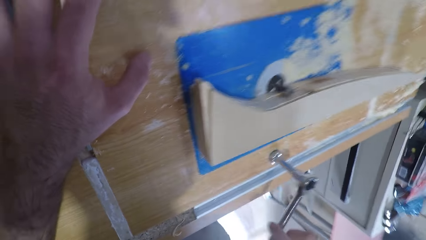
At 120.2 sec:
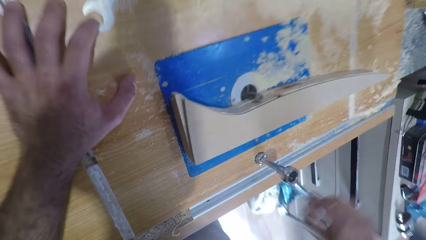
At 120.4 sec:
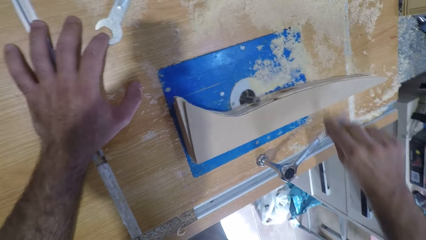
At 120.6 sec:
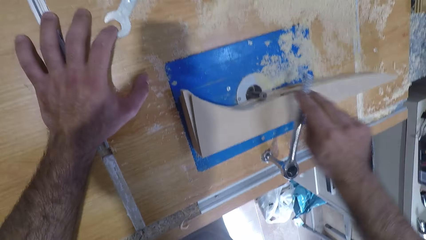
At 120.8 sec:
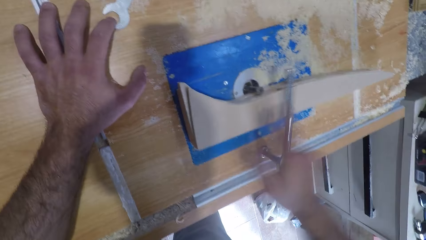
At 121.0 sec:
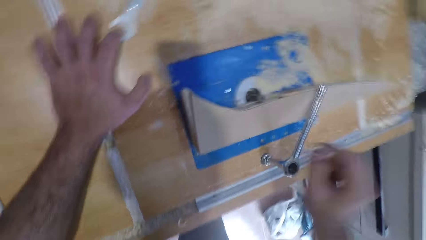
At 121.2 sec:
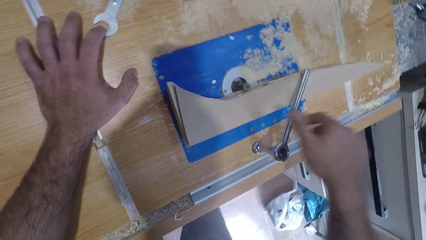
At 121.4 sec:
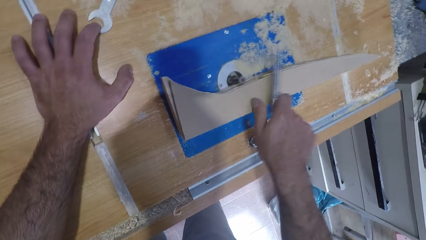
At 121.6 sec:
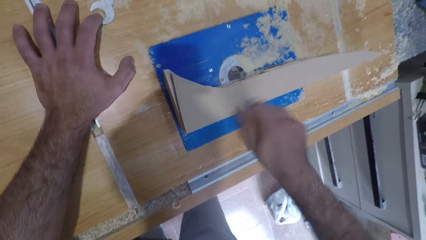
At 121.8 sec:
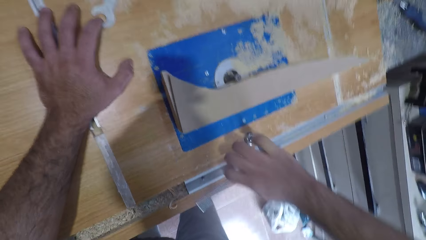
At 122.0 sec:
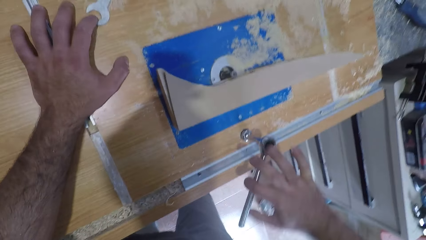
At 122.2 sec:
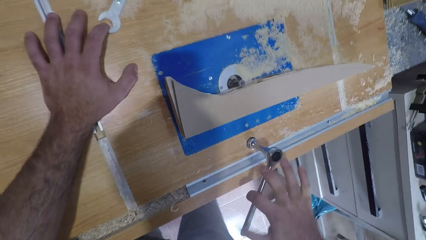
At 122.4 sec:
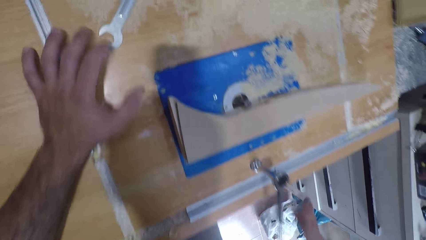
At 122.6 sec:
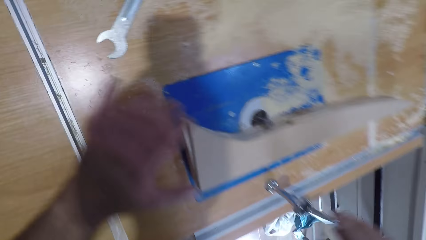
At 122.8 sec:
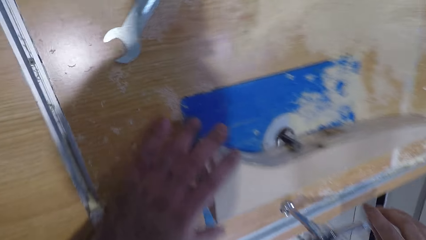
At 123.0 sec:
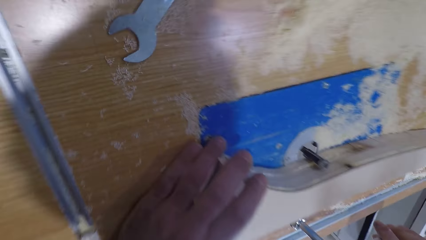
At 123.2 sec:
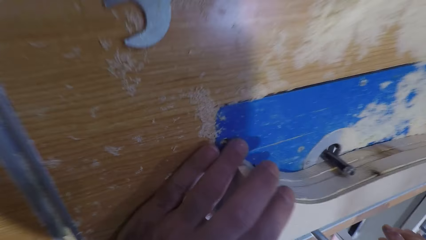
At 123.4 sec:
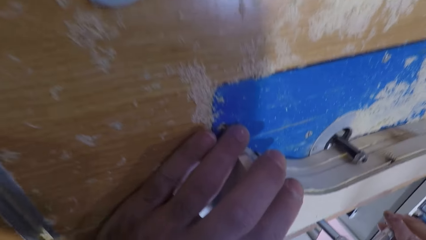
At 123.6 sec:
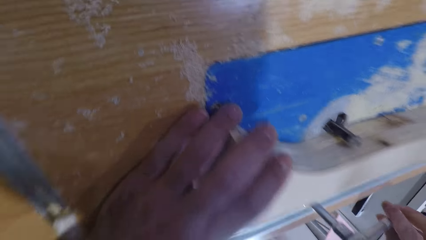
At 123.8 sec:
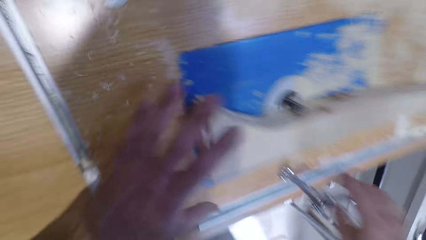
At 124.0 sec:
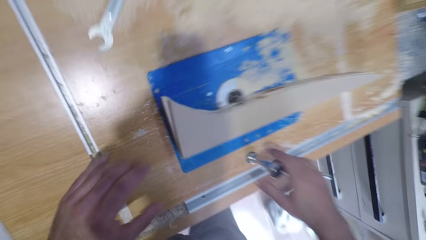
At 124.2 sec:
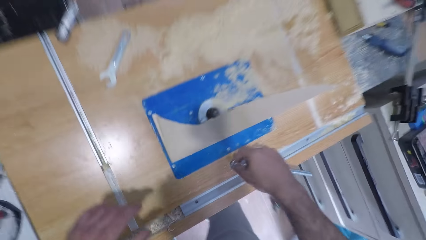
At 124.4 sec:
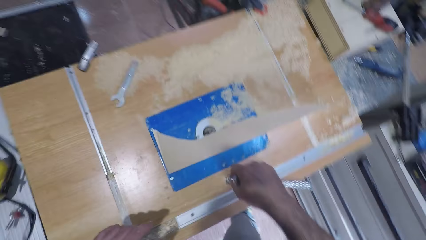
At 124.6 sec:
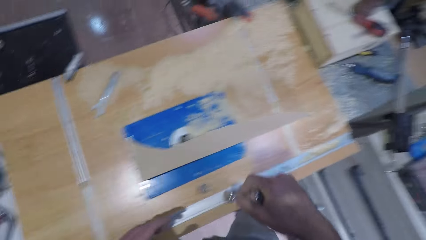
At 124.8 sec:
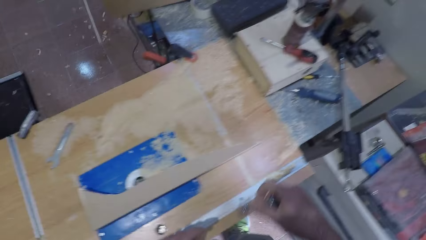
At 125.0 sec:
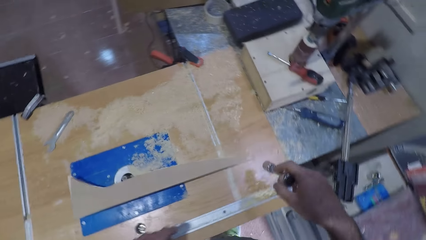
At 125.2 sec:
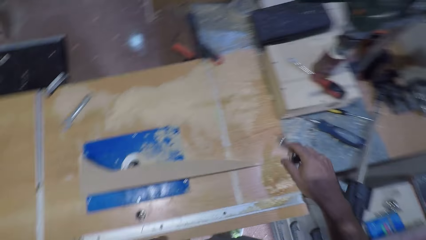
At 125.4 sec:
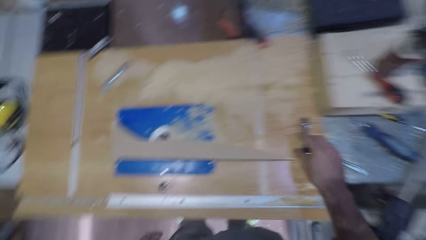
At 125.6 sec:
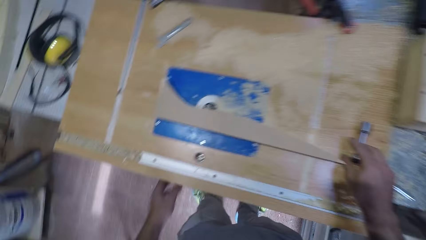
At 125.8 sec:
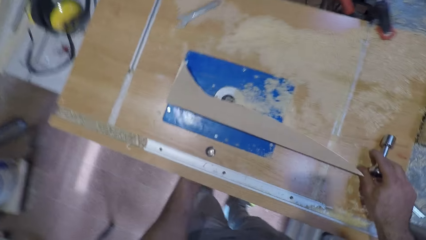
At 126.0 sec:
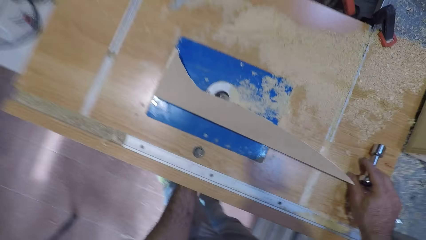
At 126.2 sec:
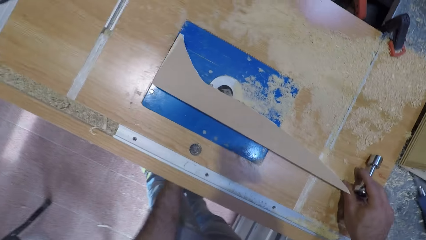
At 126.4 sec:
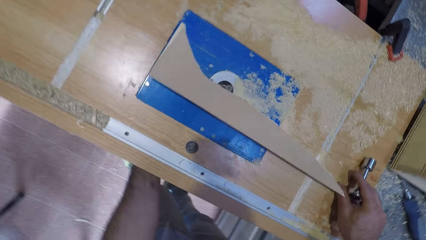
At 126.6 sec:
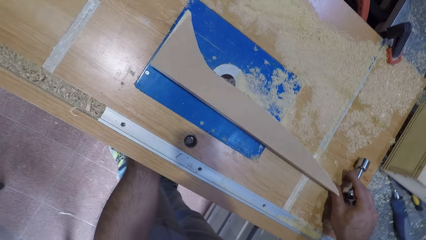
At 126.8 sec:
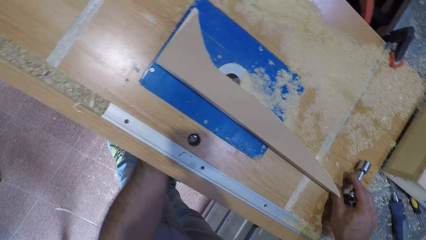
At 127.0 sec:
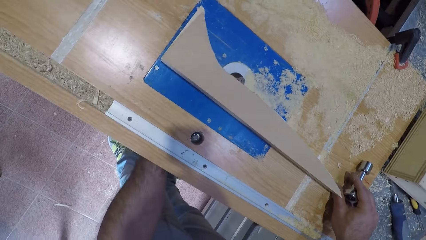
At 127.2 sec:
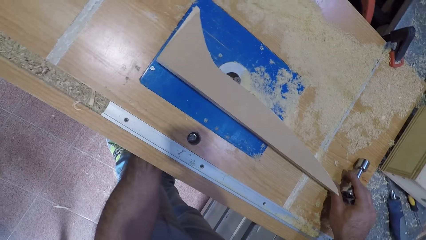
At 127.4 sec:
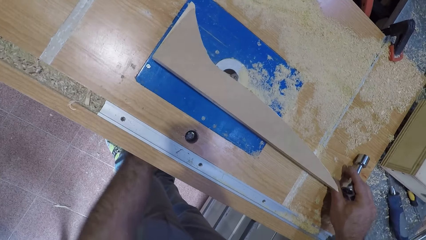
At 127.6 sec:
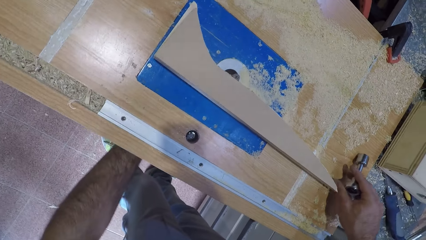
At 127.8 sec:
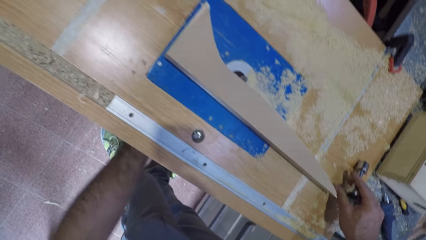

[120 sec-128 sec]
The camera wearer tightens the bolt. He looks through the hole. He removes his hand from the wood carving machine. He removes the spanner or torque wrench from the bolt hole in the machine. He places the spanner and his right hand on the machine. He puts his left hand under the machine. He holds the torque wrench on top of the wood carving machine. He touches an item under the wood carving machine. He raises the spanner in his right hand from the machine.

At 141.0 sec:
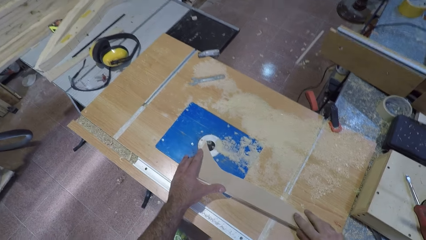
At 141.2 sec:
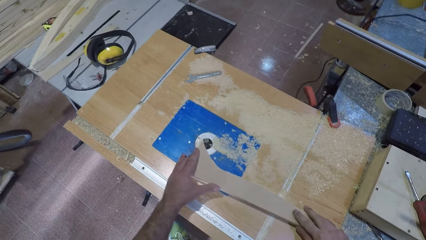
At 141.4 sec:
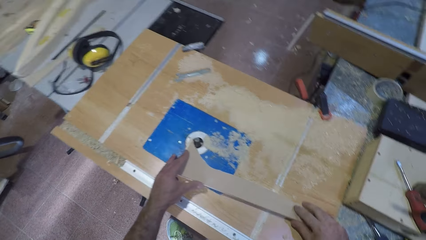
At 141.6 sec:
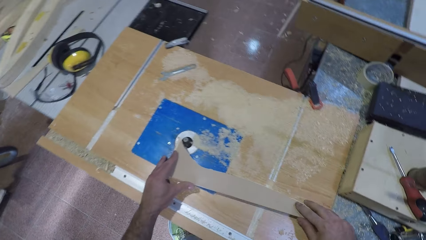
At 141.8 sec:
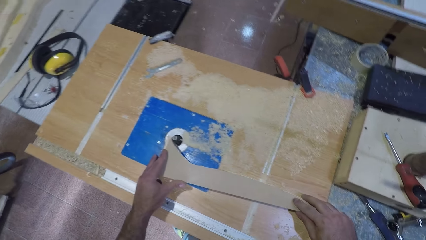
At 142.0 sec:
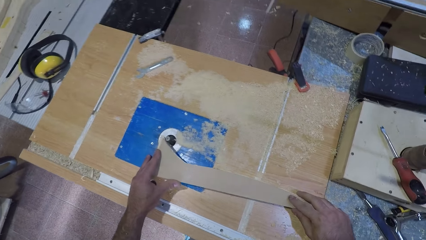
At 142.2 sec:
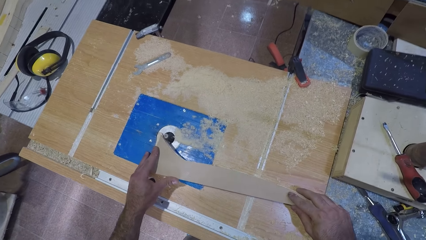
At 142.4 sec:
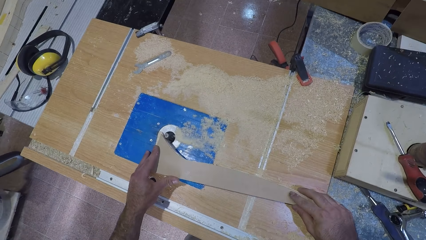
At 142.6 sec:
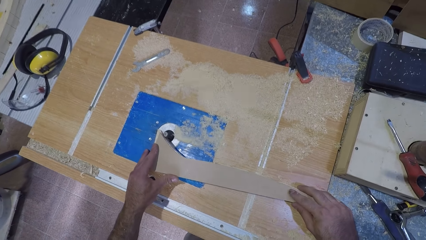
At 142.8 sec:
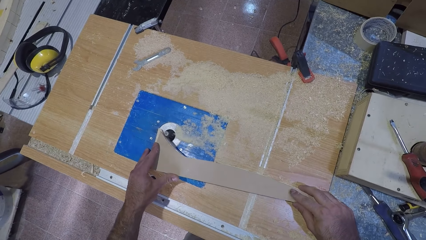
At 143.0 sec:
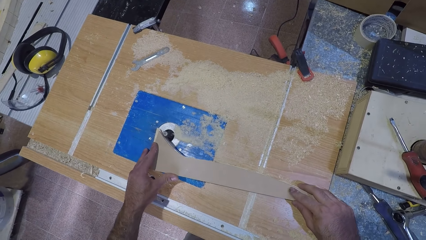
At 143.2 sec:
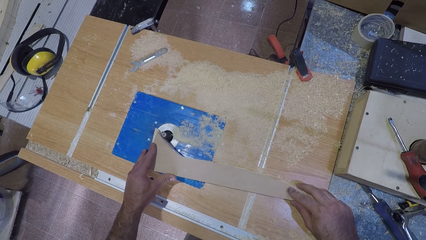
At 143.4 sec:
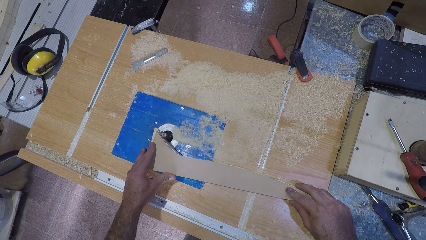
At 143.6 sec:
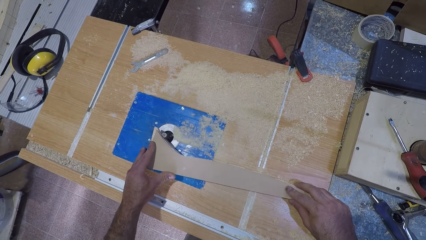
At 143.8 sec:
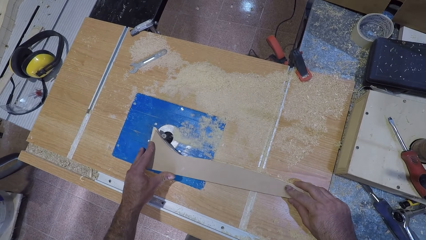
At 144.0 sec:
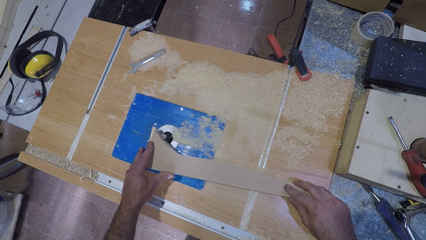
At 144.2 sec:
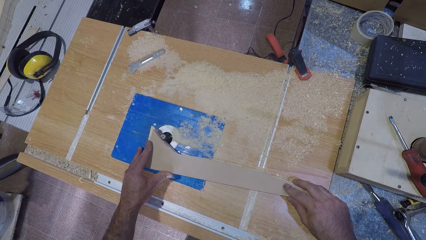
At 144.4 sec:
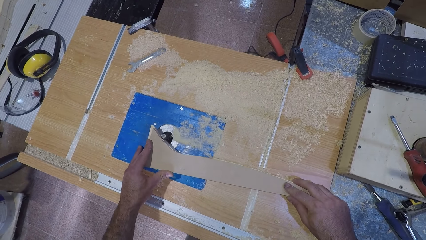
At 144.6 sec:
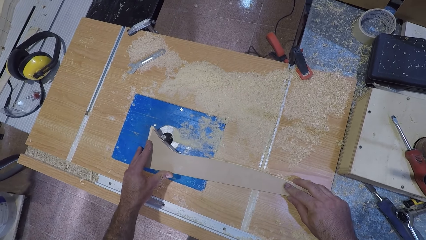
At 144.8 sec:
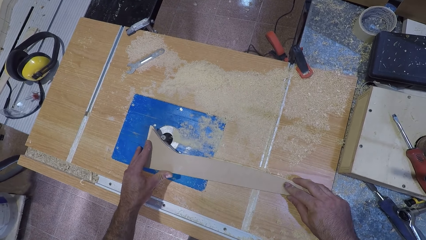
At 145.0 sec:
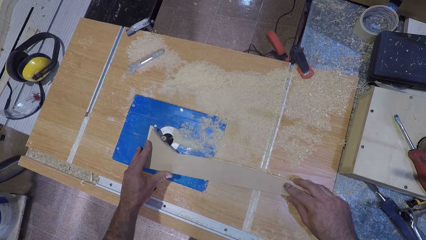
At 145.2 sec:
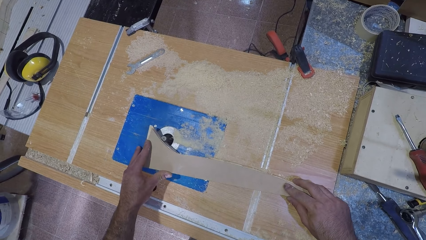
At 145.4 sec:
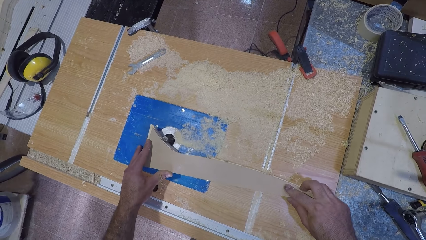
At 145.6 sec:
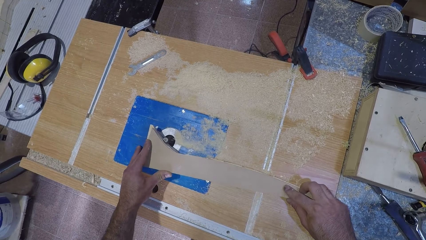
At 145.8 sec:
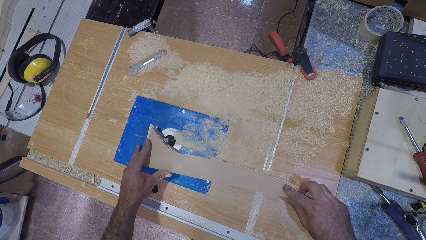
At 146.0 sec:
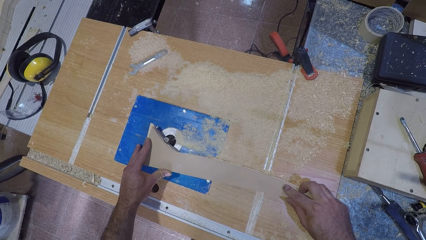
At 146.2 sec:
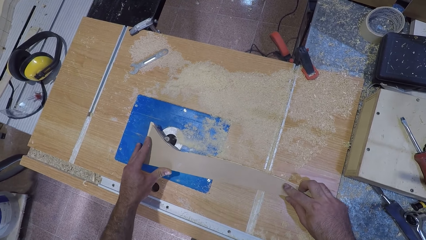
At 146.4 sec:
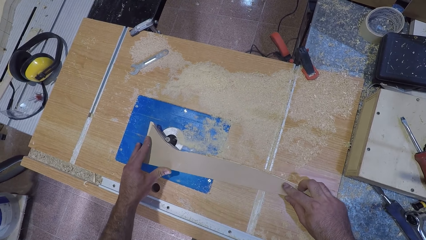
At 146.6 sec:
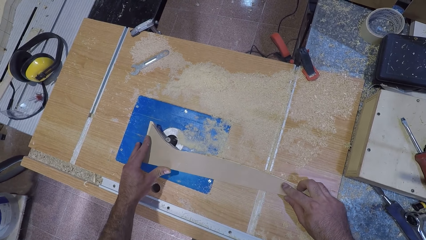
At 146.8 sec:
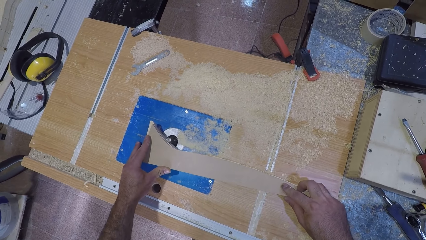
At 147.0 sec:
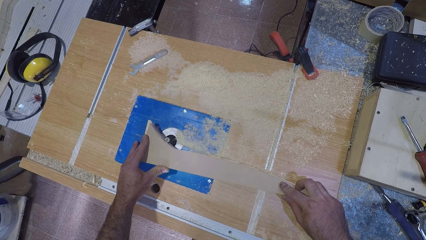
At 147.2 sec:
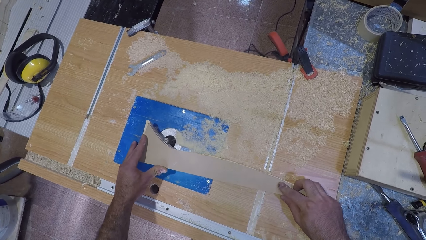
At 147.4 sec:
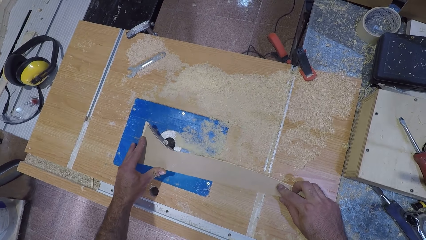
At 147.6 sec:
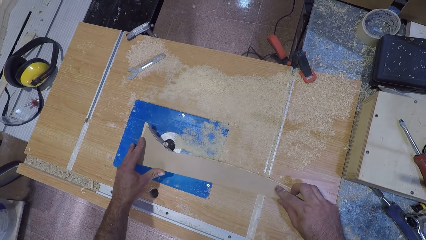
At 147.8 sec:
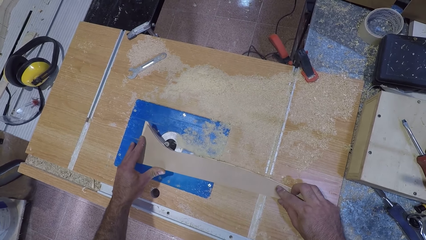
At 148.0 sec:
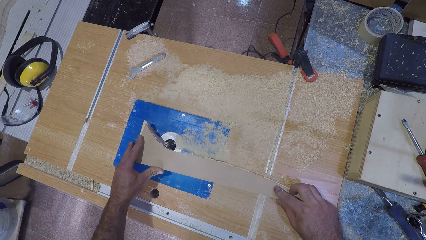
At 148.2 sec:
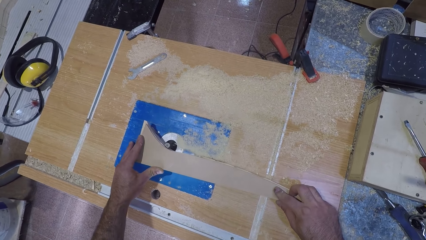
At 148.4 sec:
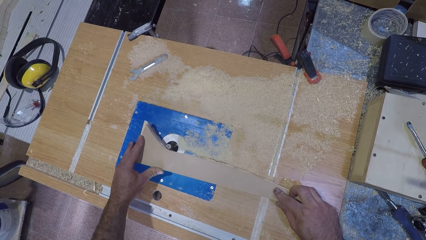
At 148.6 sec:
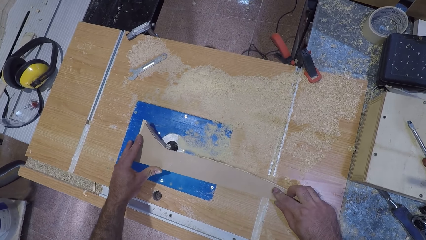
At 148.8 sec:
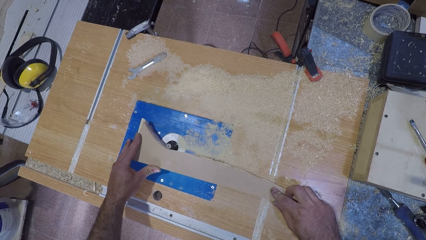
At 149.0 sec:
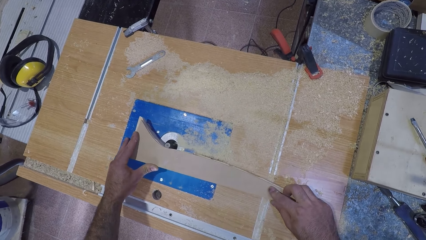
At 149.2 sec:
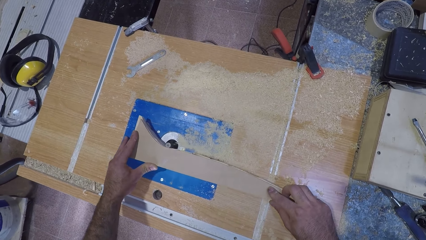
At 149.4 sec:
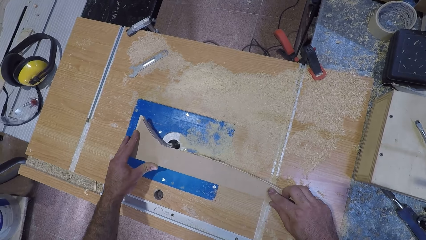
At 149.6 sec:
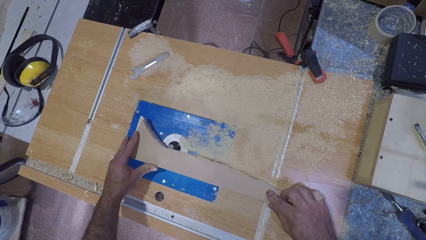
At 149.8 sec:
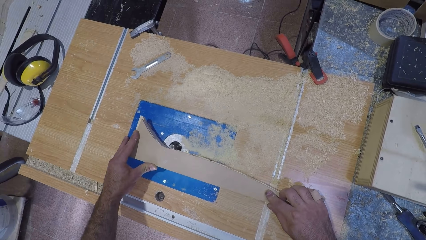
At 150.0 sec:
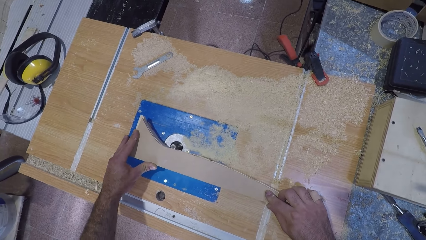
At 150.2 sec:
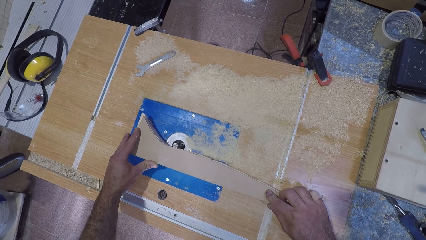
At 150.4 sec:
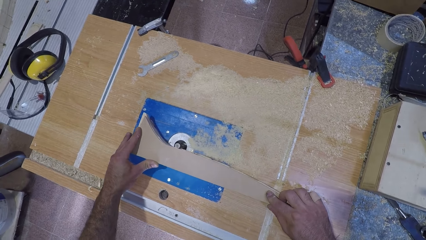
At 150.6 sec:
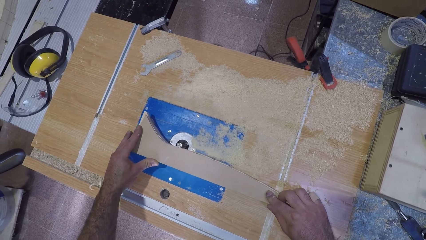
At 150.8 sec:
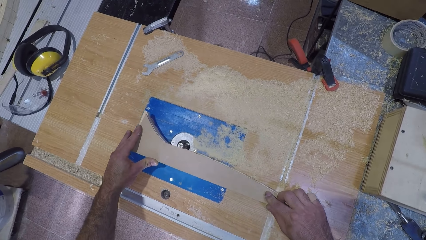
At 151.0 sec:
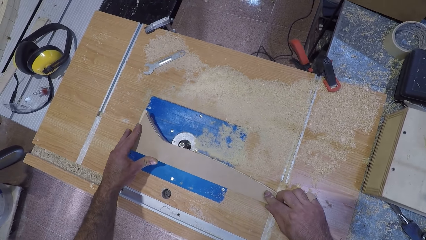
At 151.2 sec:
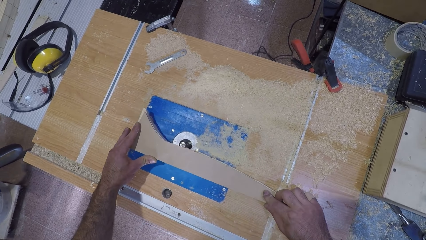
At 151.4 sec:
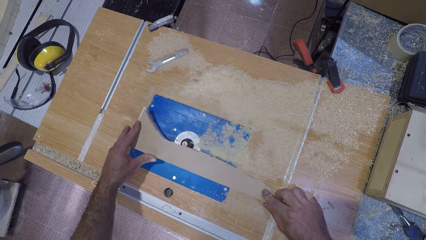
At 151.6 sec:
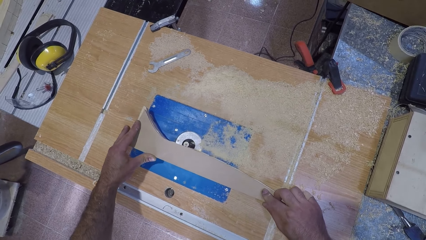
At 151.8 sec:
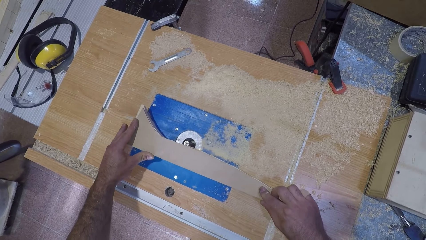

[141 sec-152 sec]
The camera wearer holds the wood with both hands. They file the plank wood with the wood working machine.
